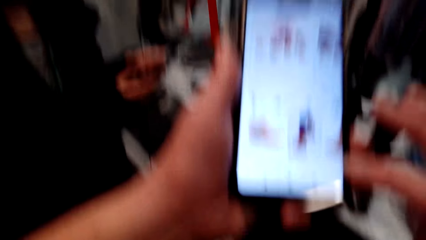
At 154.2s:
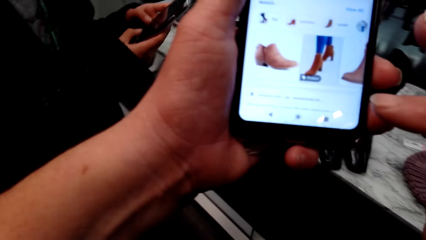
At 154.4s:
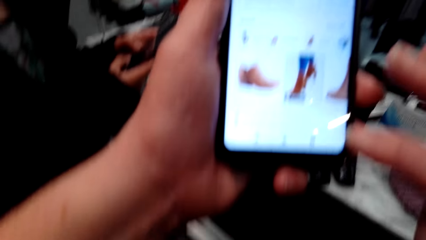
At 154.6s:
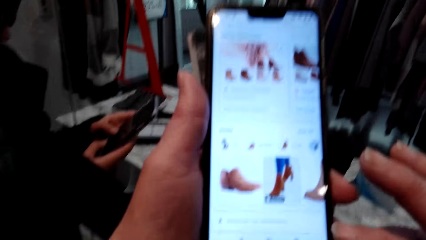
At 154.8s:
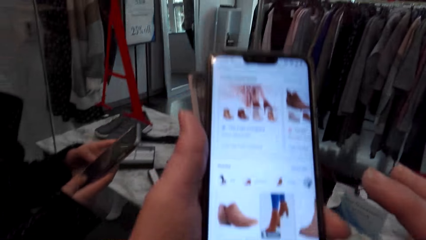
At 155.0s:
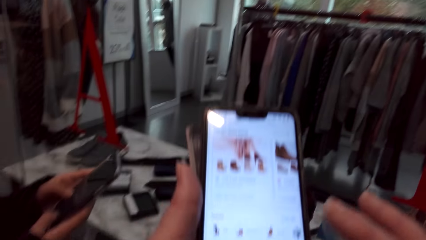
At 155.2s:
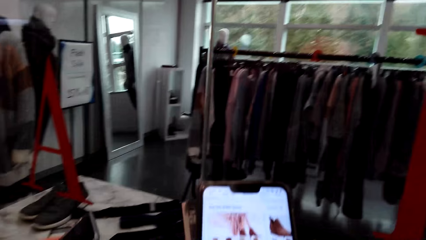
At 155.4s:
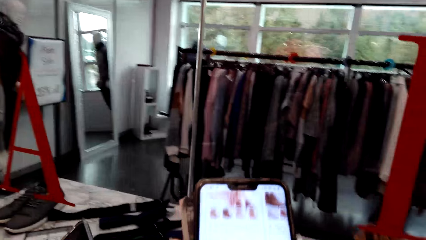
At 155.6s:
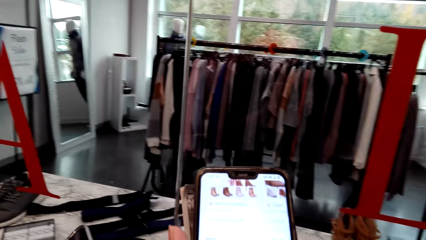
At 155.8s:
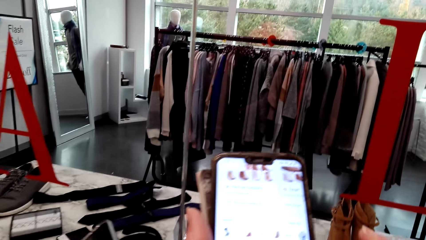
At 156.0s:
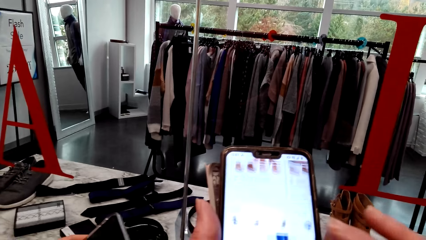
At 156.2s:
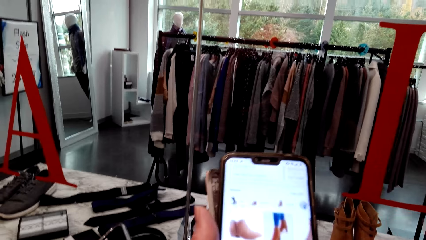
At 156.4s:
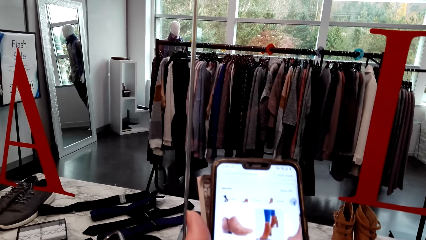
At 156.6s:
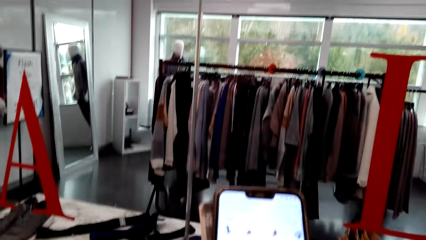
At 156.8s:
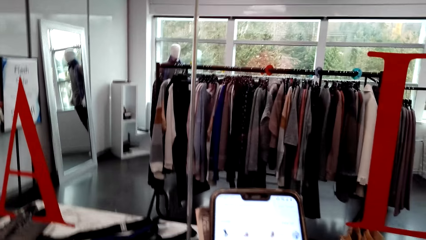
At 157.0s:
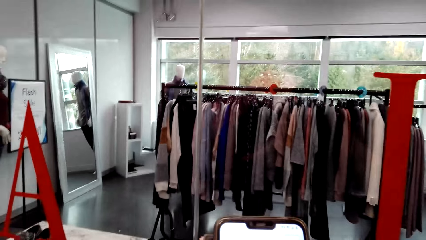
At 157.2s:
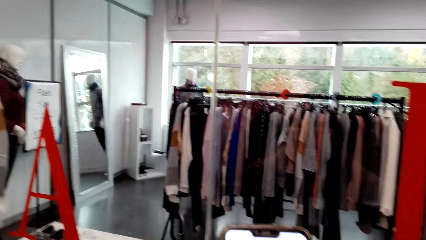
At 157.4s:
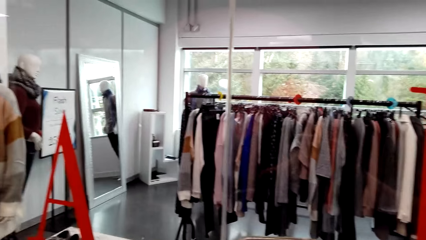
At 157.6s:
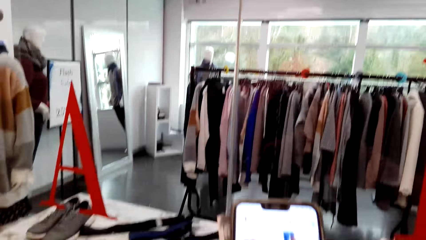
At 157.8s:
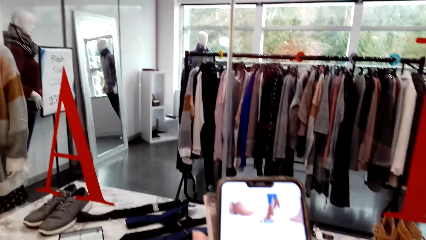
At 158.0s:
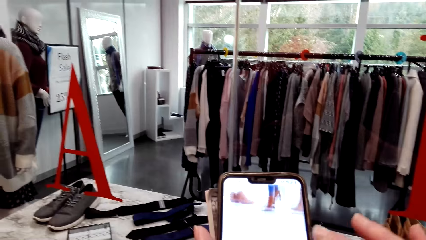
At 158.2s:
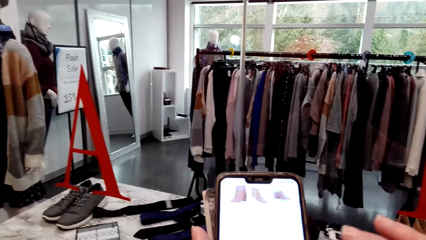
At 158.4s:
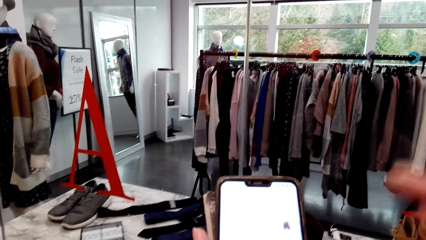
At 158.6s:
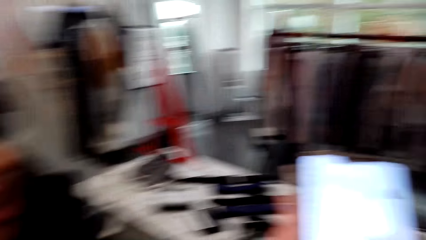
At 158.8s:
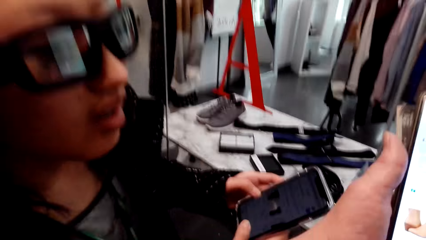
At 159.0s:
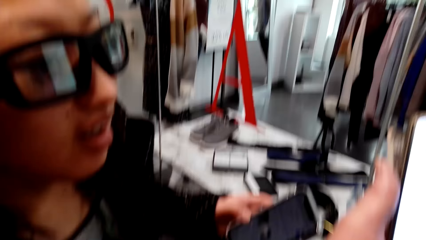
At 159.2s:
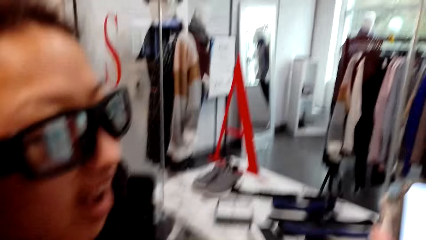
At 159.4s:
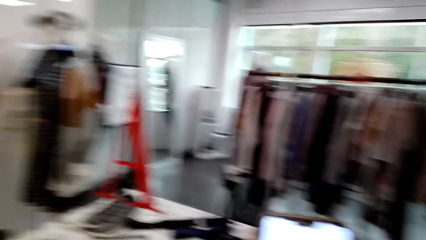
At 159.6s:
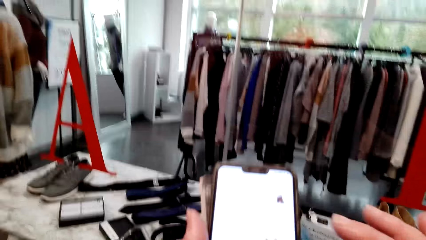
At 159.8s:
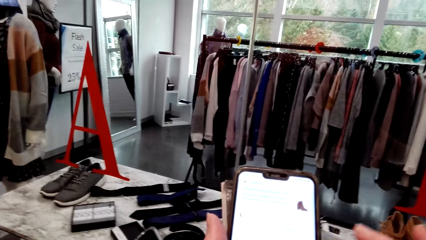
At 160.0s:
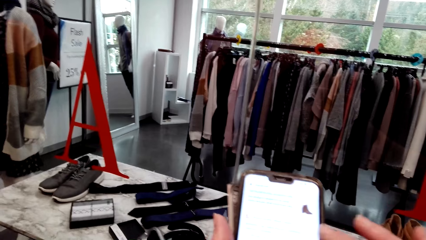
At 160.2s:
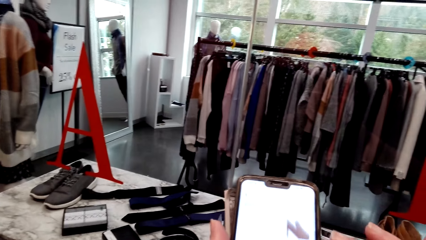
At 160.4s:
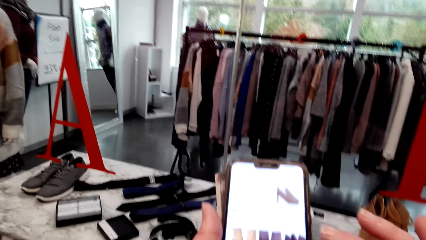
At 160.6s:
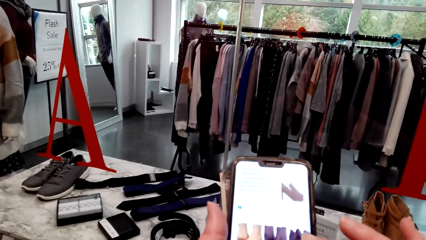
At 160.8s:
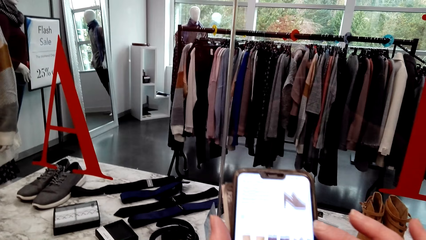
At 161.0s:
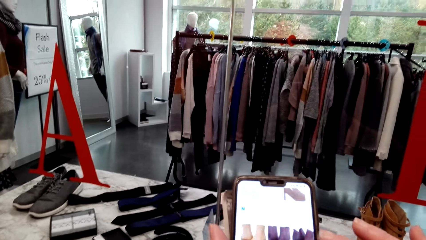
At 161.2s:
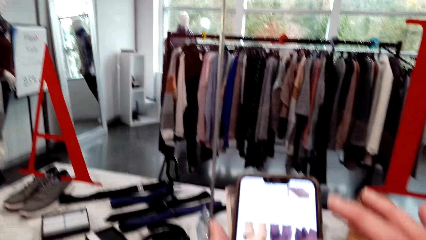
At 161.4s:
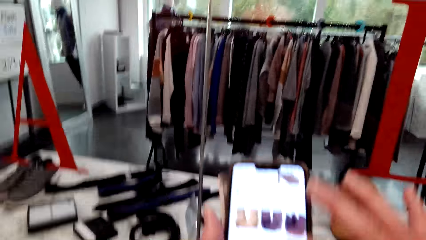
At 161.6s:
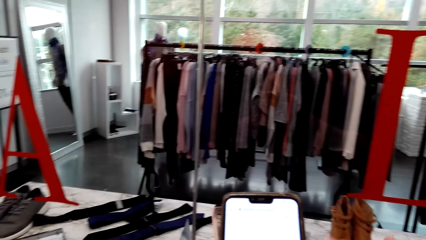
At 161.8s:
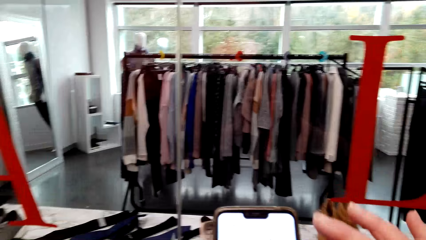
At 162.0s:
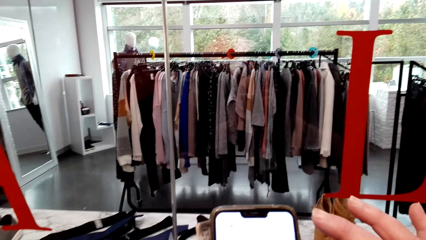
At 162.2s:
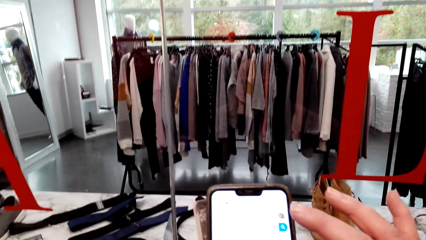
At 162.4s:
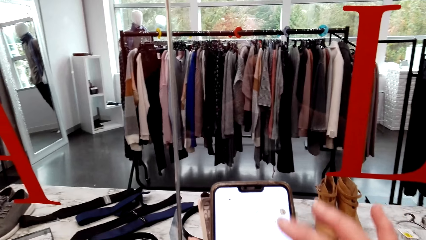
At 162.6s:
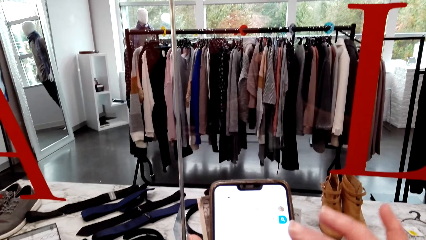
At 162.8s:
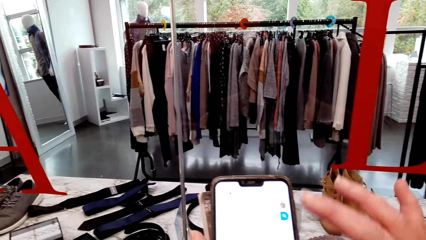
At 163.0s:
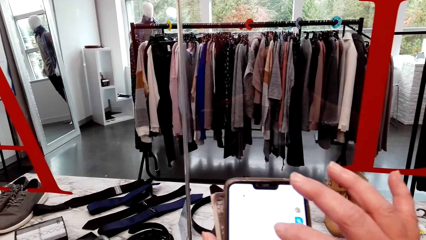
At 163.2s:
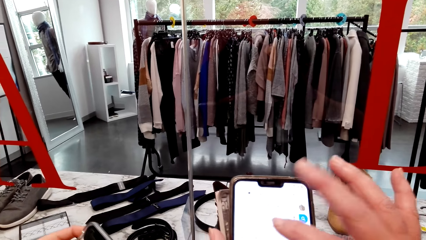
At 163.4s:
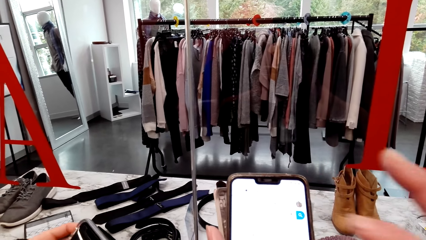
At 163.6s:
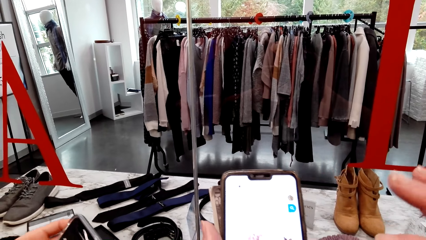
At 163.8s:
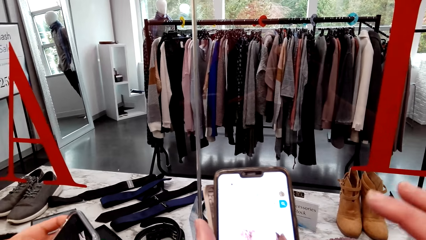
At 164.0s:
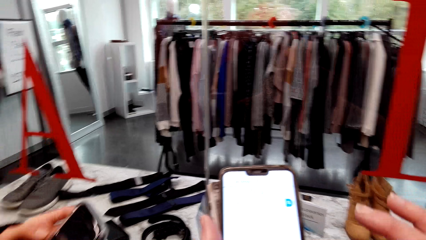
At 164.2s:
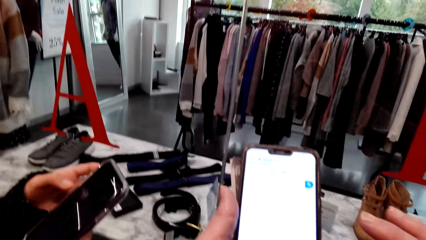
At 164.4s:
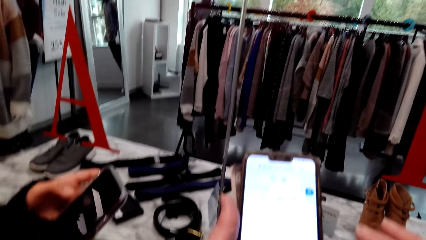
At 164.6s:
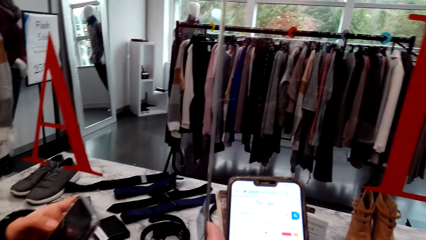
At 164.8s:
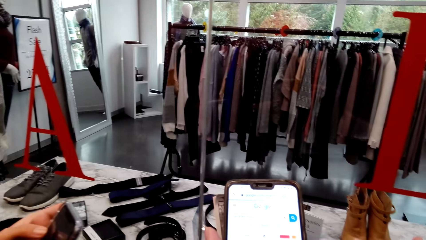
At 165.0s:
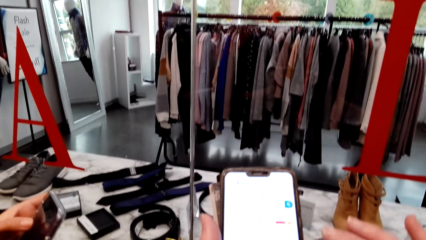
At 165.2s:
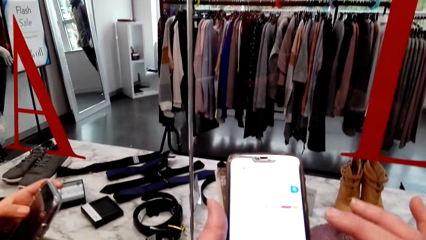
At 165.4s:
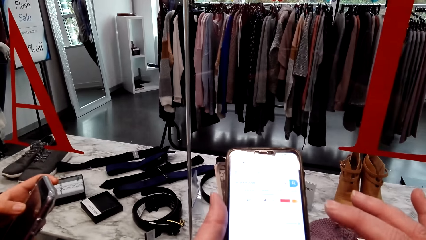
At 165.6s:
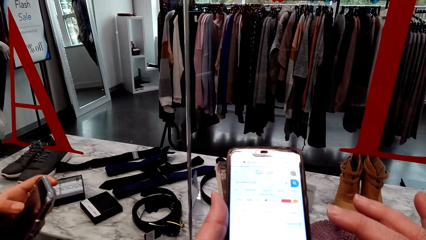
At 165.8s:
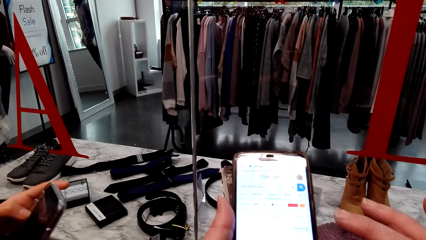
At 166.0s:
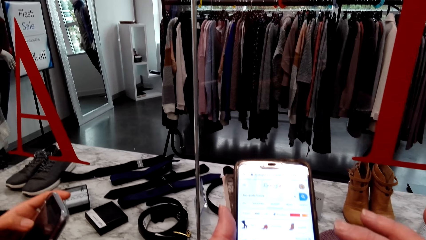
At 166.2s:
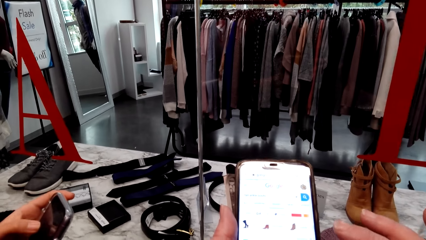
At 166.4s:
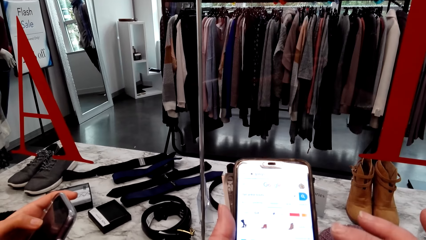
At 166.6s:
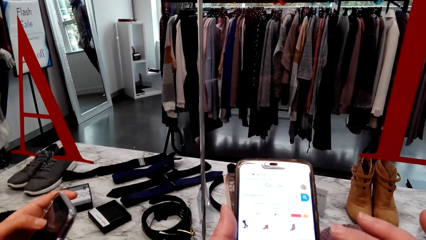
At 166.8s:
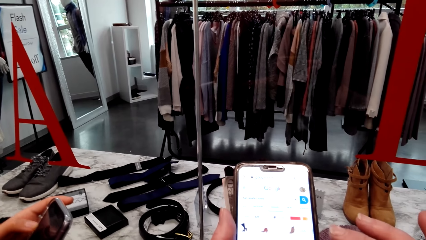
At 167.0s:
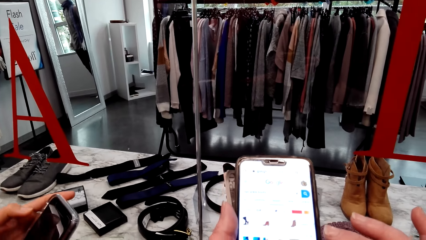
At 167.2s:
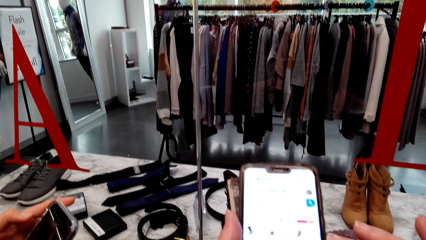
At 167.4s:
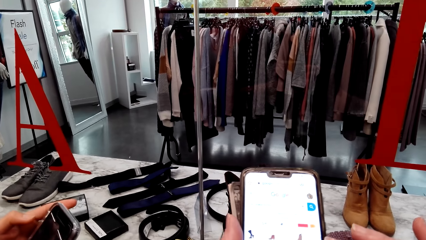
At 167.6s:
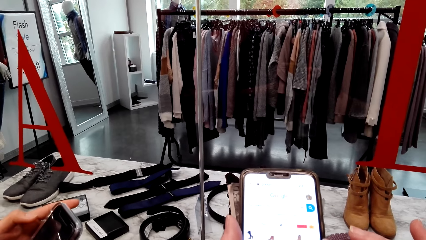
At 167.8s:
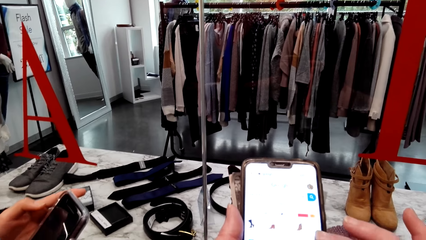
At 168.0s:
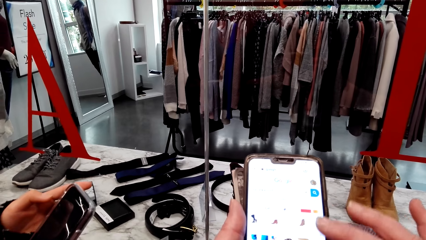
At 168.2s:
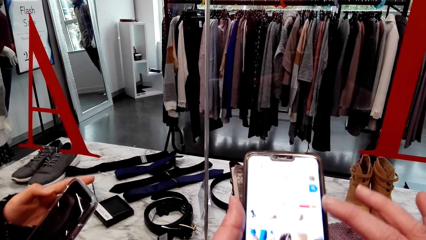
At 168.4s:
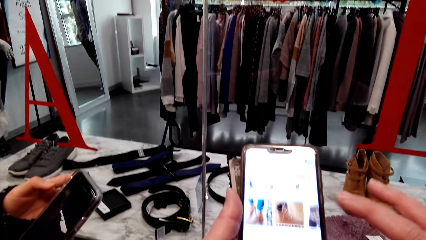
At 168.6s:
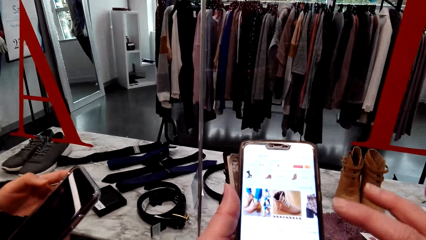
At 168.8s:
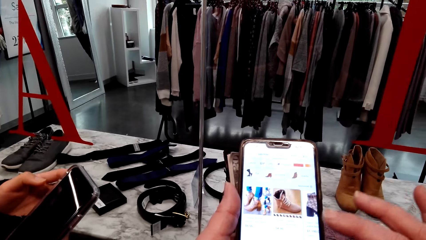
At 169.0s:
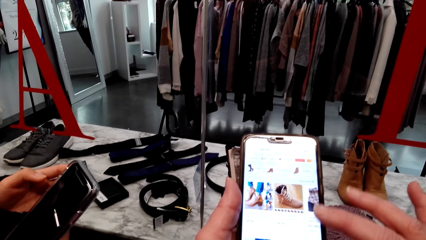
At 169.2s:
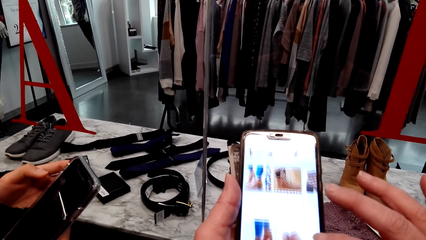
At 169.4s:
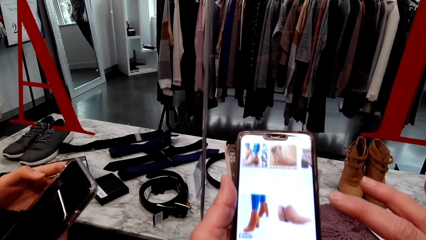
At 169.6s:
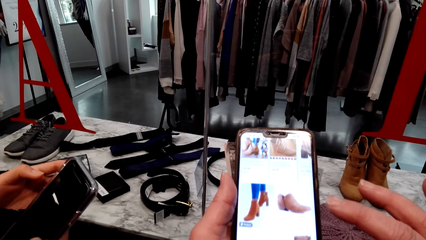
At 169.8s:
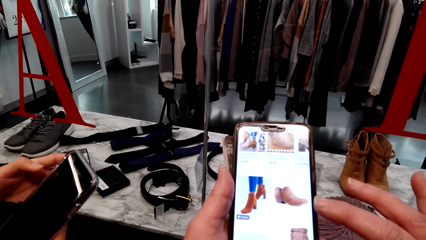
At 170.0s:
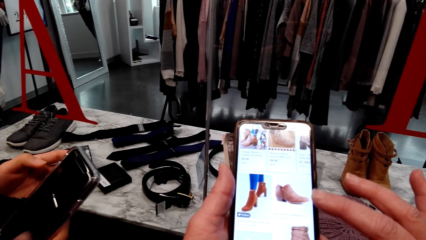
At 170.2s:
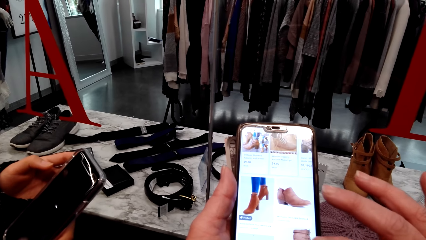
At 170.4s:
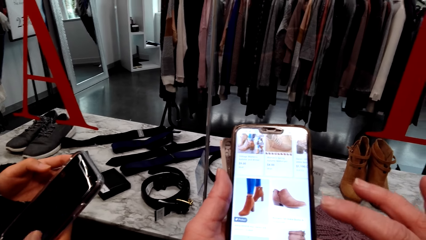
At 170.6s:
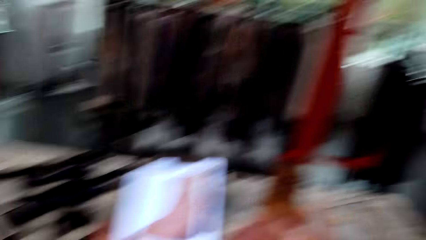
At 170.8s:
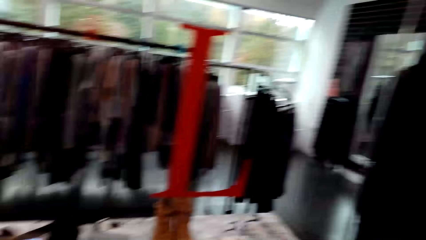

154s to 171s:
The camera wearer scrolls the phone. They speak to a woman. They laugh. They scroll the phone. They speak to the woman. The woman speaks to the camera wearer. The camera wearer uses the phone along with the woman. They speak to the woman.
